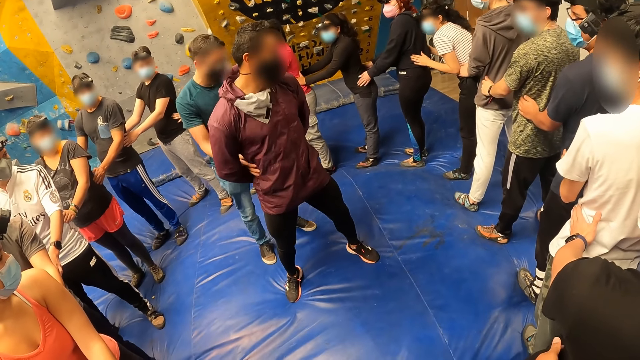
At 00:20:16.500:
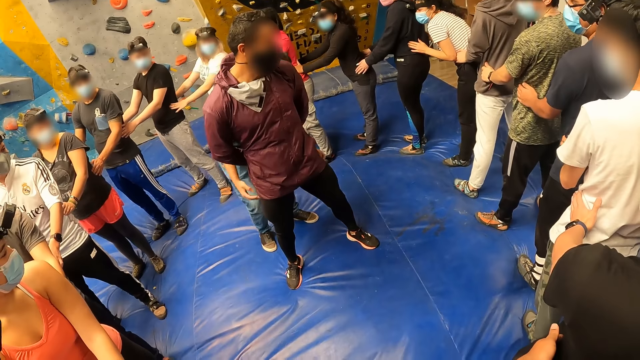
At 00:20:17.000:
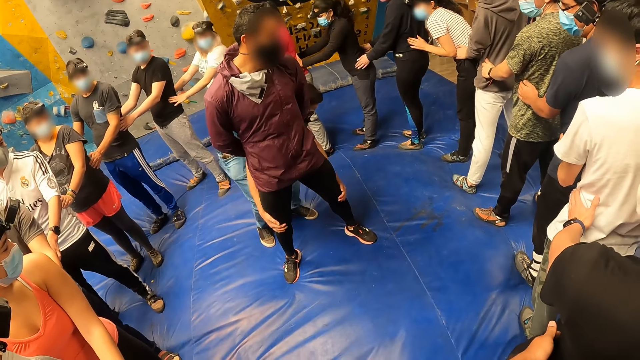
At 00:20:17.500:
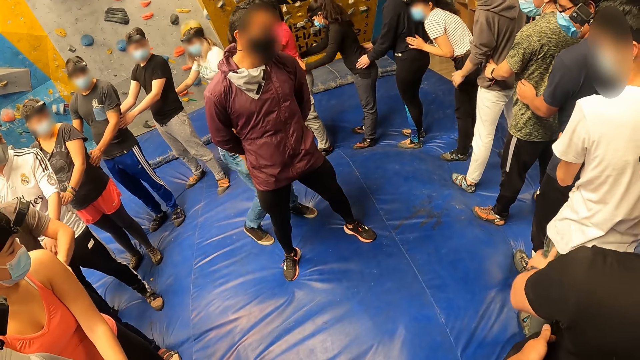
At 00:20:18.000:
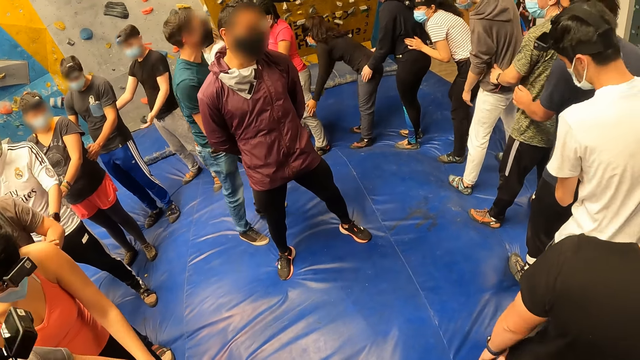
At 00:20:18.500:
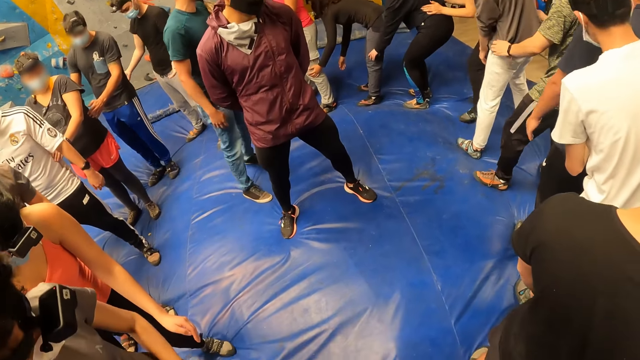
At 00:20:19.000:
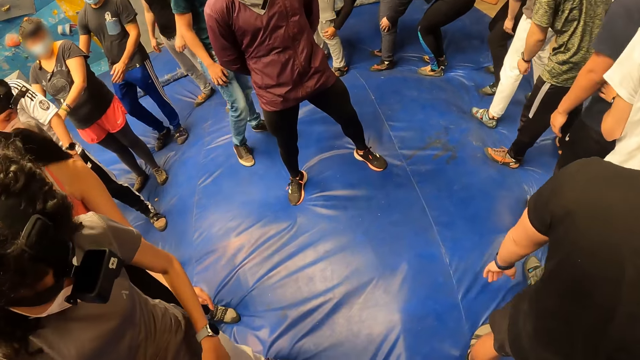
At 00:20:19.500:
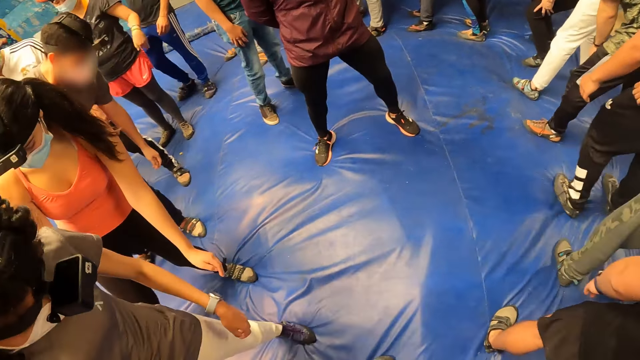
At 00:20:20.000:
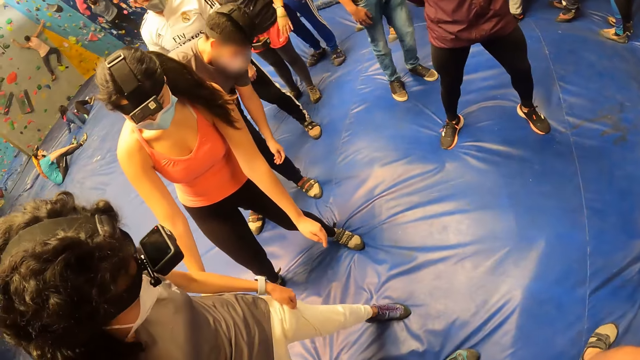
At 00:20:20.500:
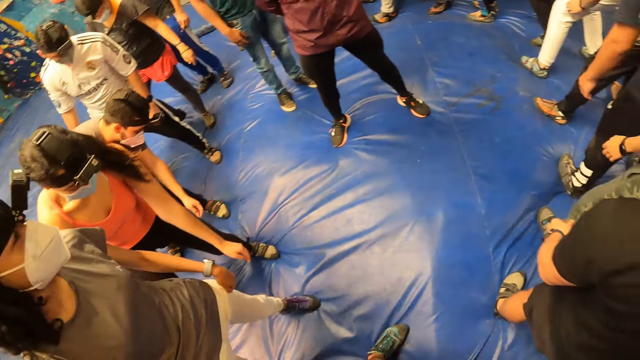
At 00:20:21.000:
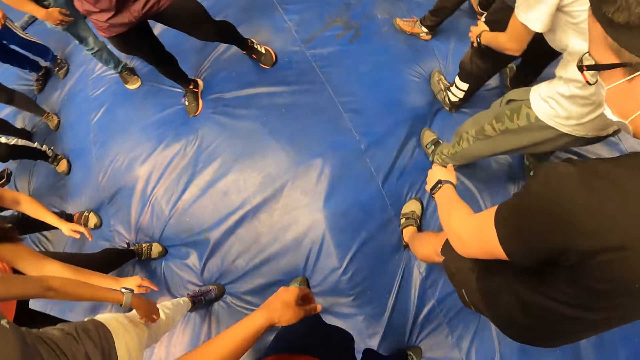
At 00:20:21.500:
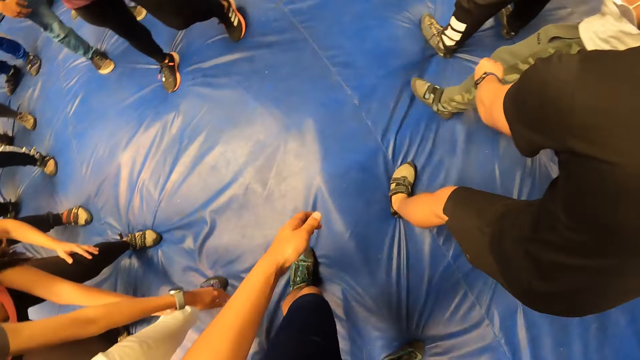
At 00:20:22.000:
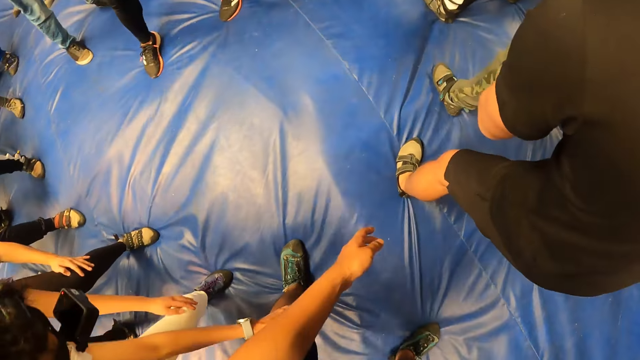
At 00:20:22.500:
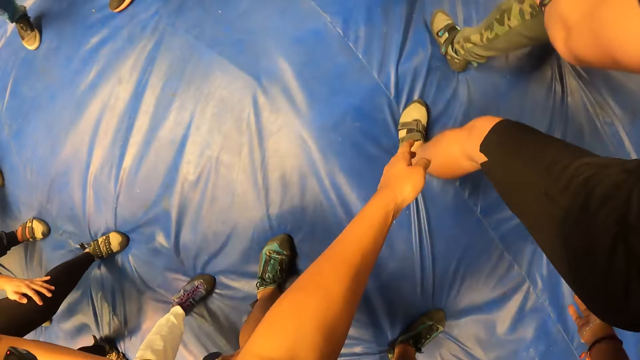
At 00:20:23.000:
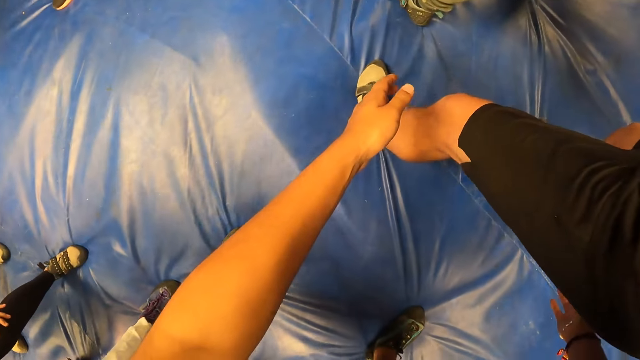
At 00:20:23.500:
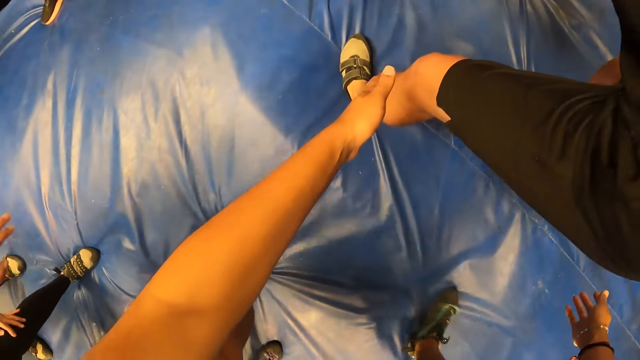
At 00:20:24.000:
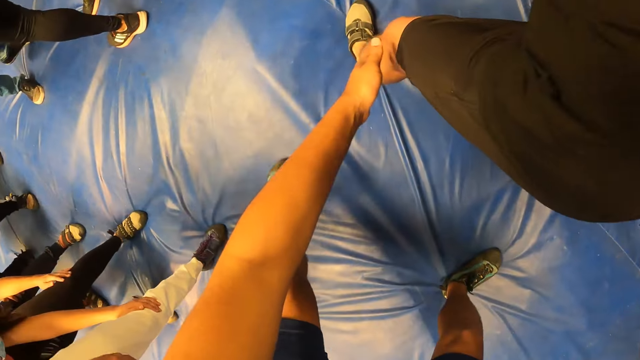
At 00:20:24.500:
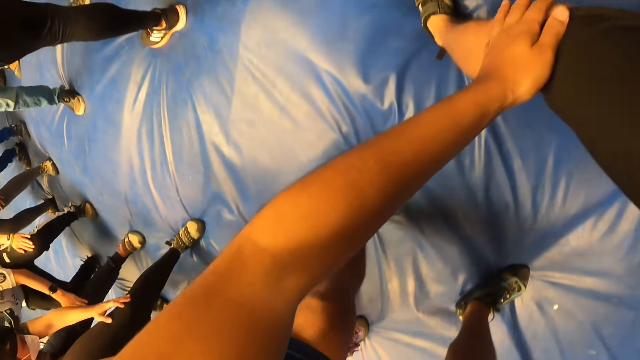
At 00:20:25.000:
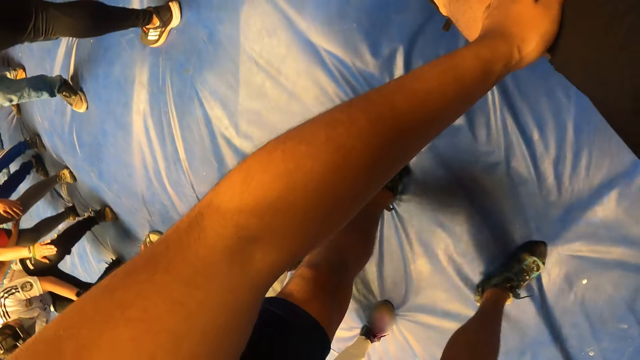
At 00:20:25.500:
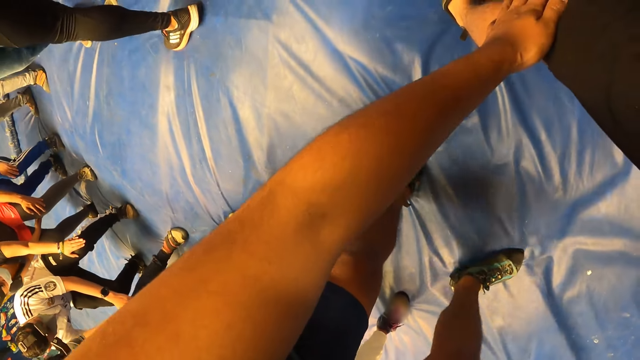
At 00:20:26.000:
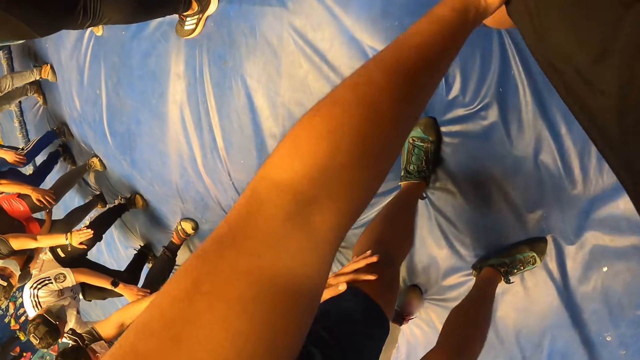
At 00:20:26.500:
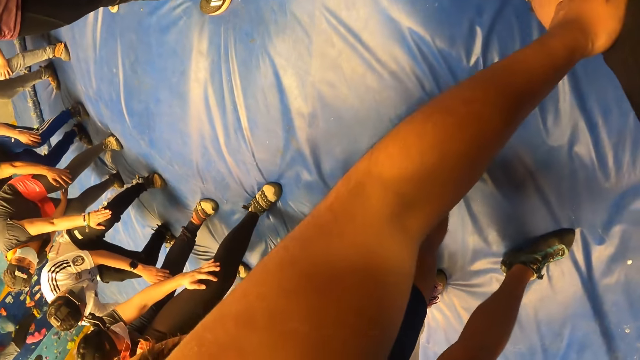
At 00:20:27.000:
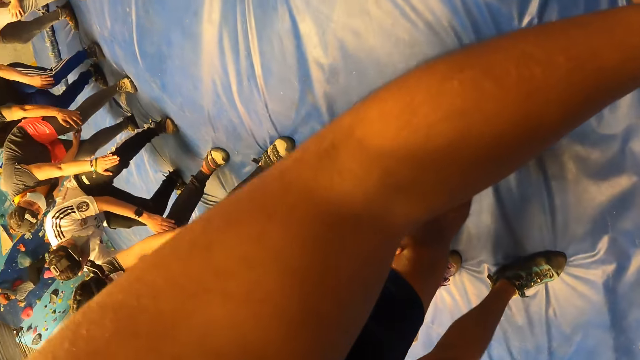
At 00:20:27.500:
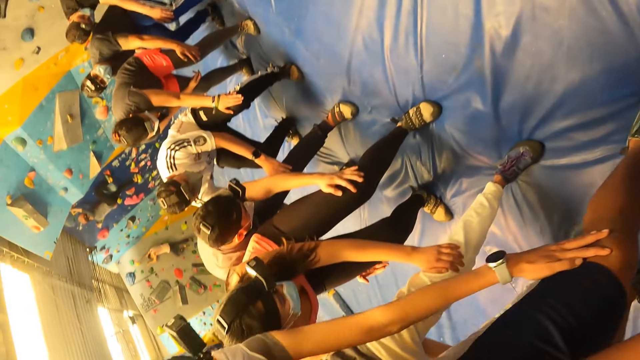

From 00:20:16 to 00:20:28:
A man places his hands around the knee of another man. The camera wearer unhands a person's waist. A lady holds the camera wearer's legs. The camera wearer moves the legs. He places his left hand on the knee of a man. He holds the person's legs.

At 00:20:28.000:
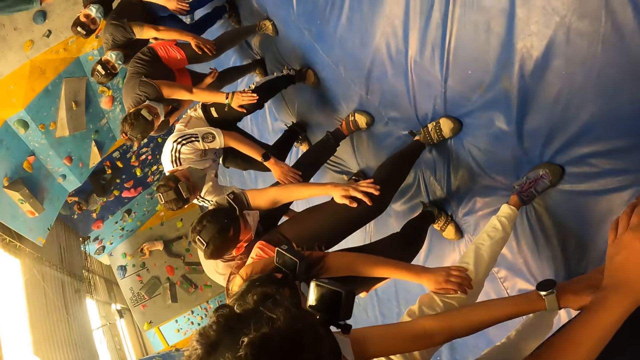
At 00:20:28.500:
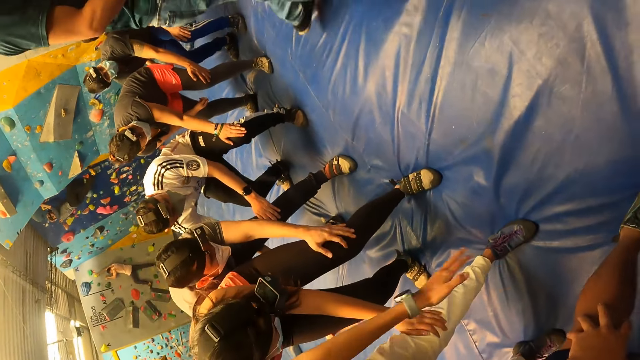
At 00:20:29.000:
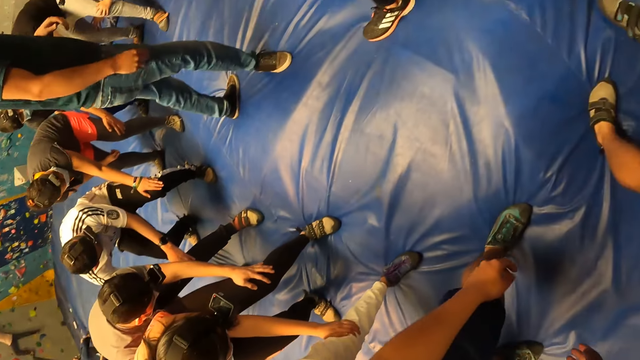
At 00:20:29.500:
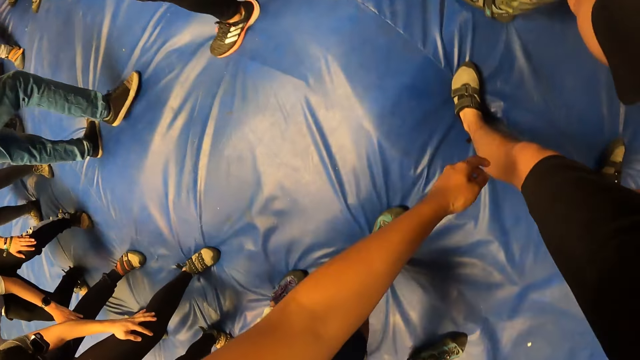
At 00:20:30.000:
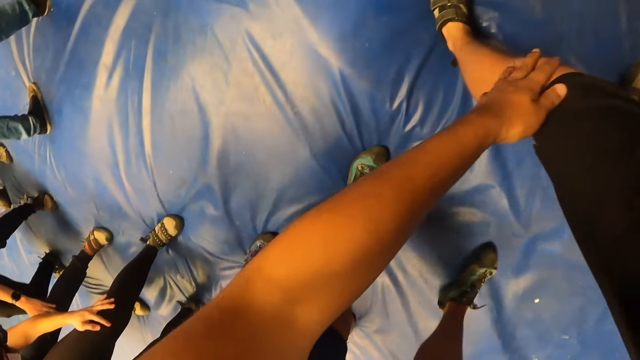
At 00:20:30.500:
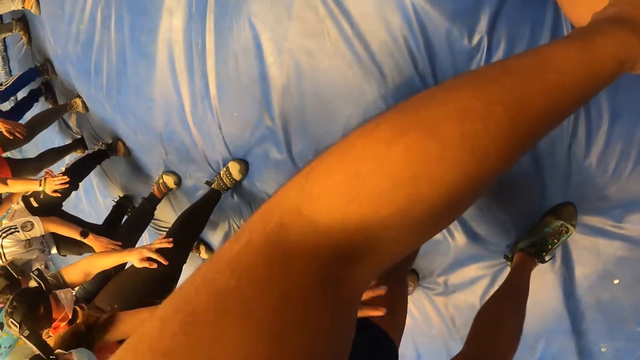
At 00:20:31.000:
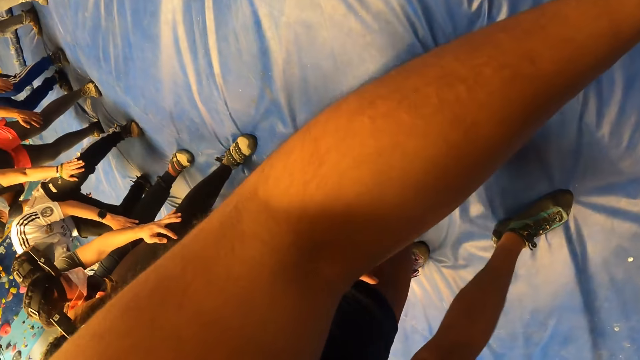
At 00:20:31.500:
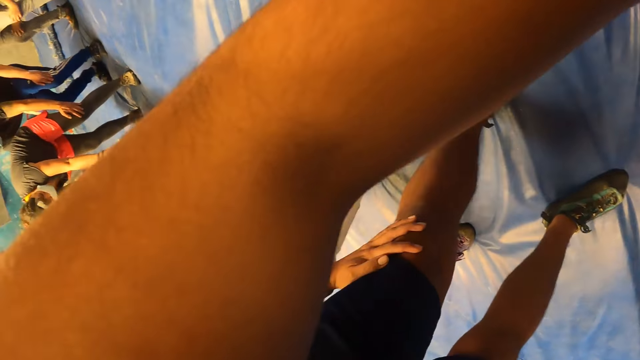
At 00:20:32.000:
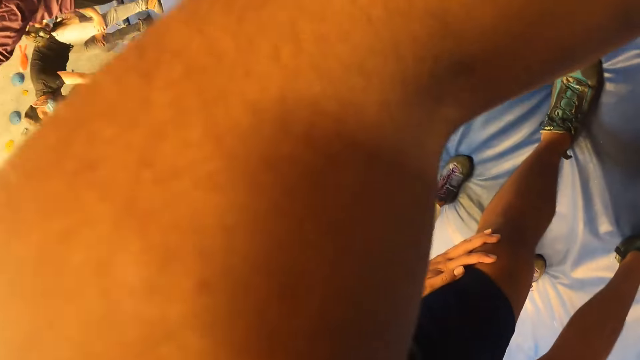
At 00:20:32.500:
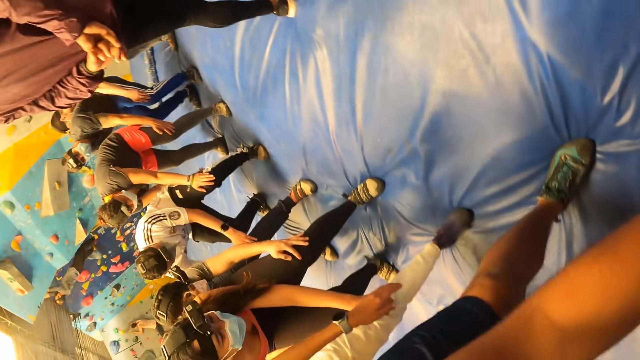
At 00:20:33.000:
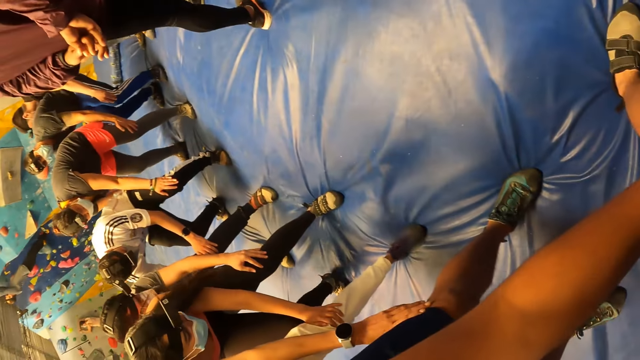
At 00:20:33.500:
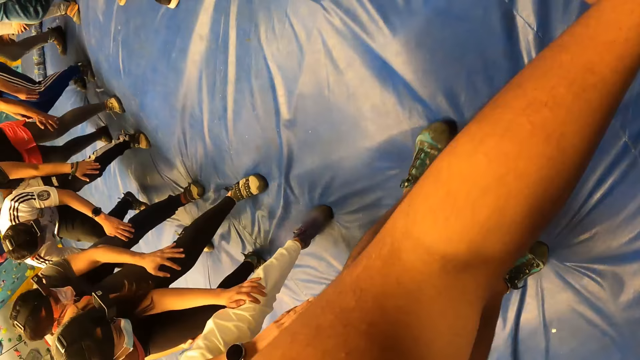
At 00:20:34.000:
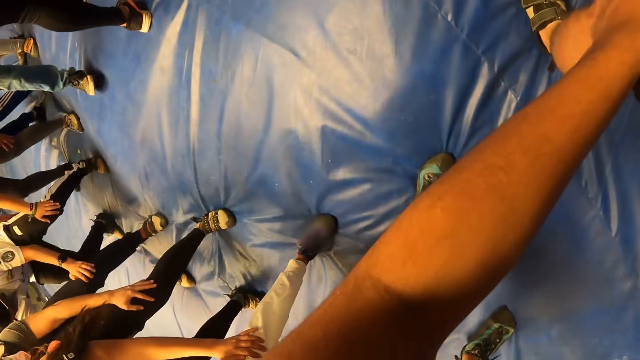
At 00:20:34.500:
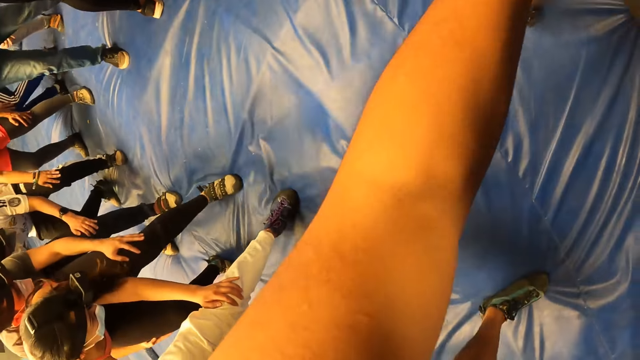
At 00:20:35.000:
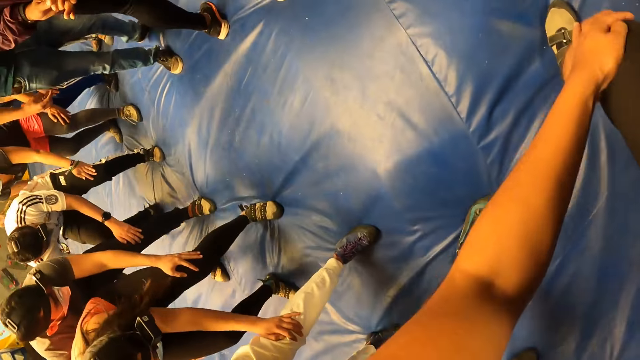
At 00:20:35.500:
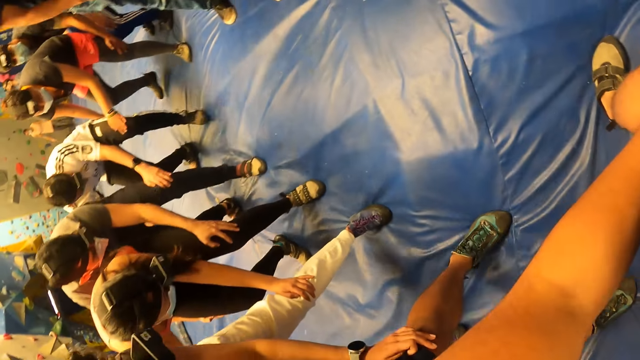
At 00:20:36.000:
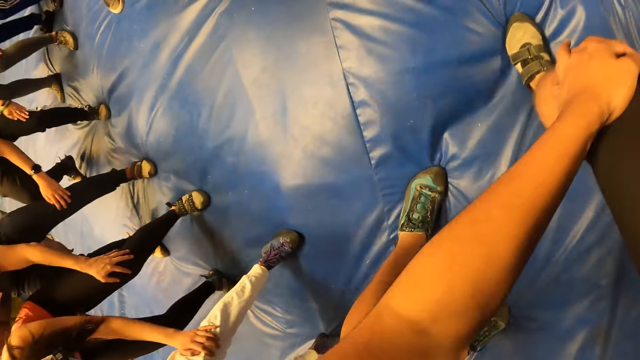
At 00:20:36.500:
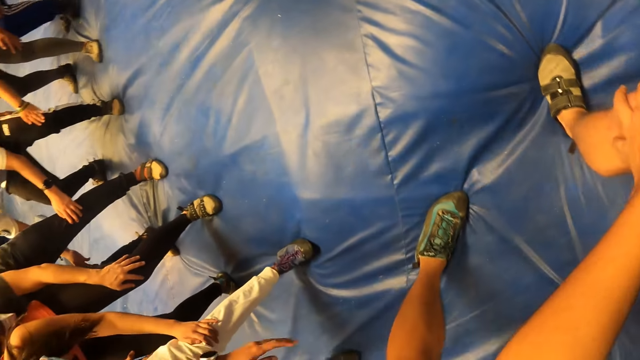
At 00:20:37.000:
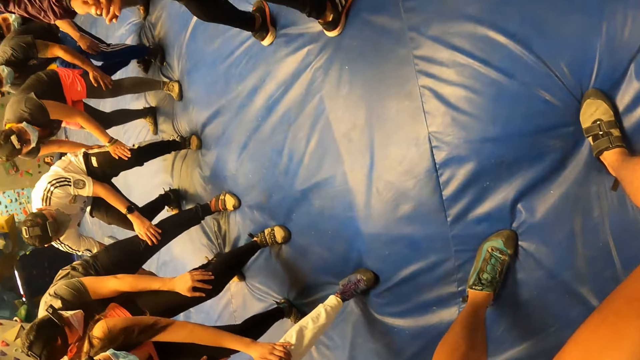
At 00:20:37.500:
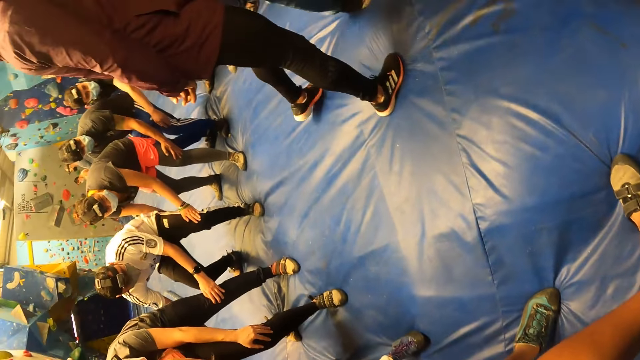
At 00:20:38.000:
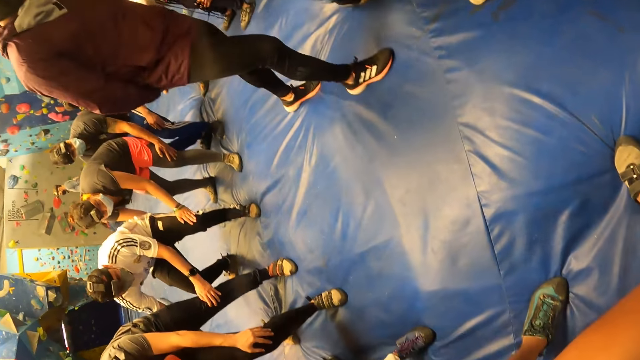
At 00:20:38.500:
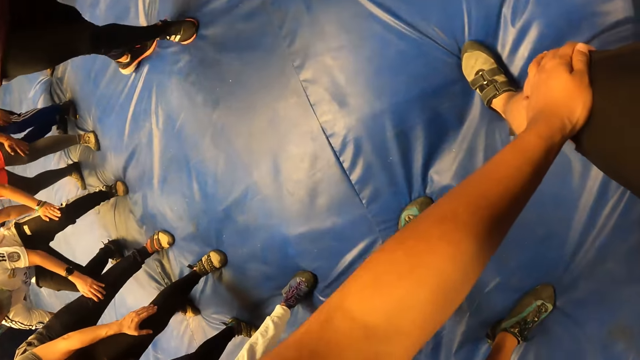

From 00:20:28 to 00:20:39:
The camera wearer looks around. He places his left hand on the knee of a man. He holds a person's legs and moves the legs. He walks on the crash pads. He exercises with the group of people. He looks around.
